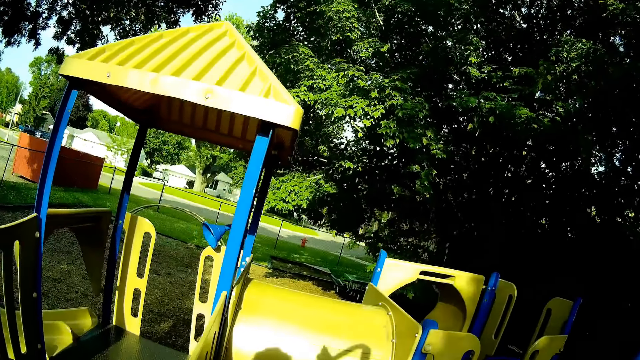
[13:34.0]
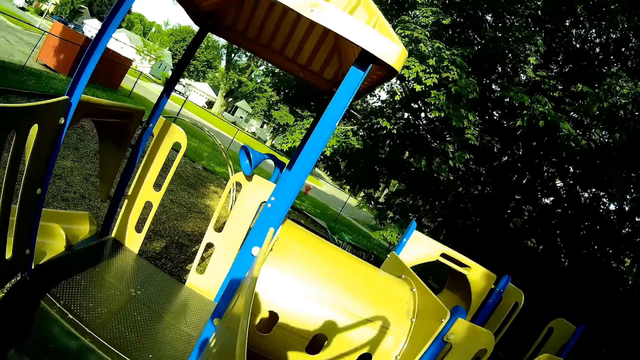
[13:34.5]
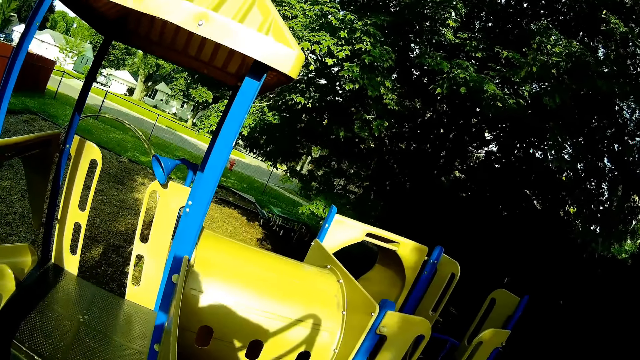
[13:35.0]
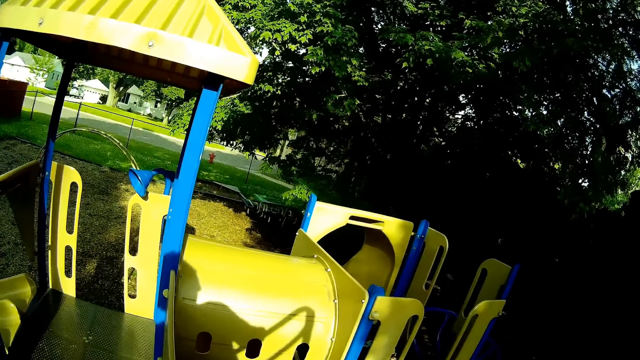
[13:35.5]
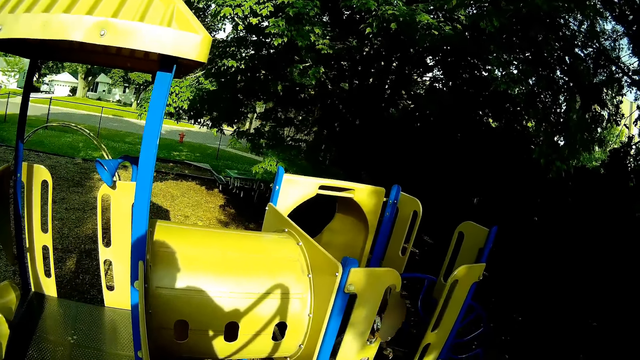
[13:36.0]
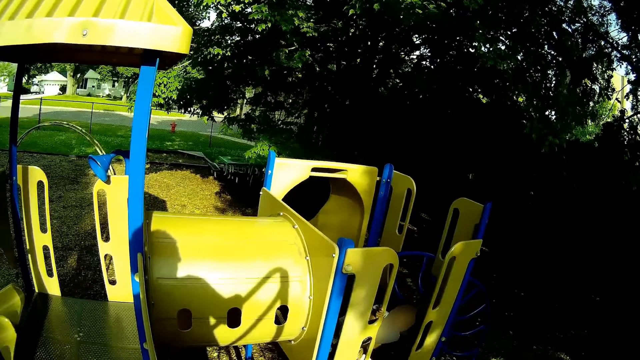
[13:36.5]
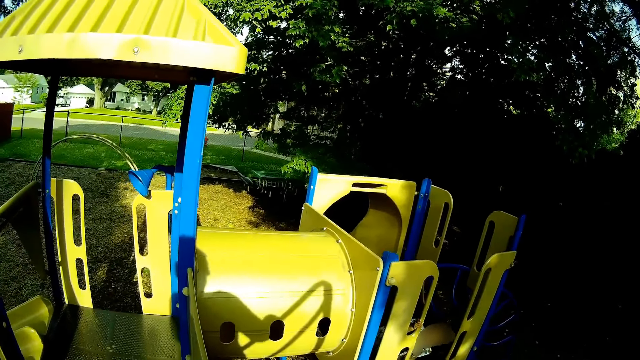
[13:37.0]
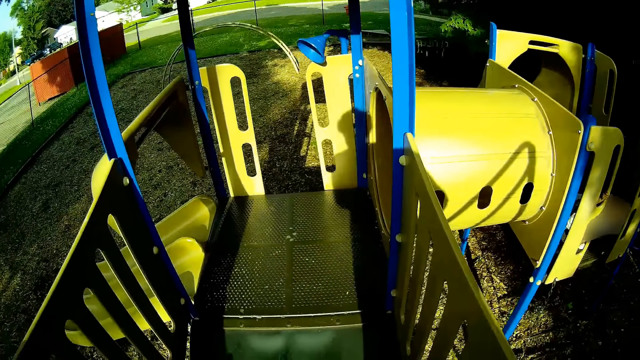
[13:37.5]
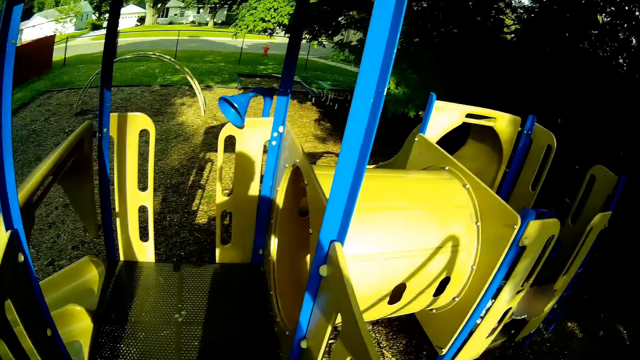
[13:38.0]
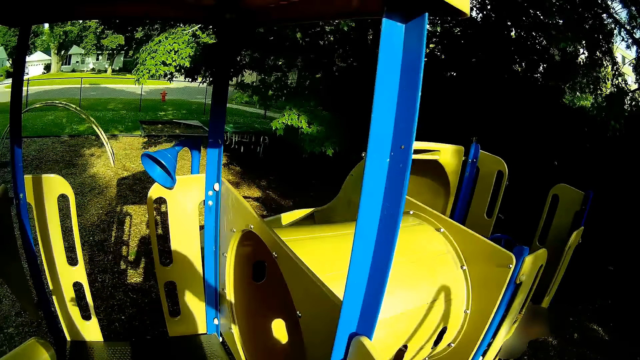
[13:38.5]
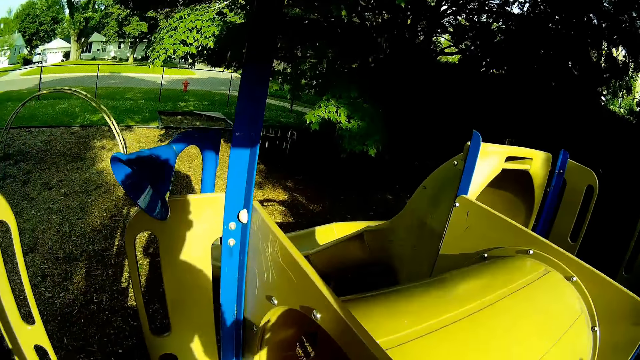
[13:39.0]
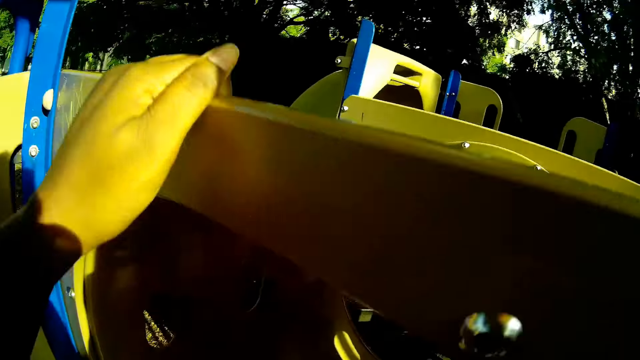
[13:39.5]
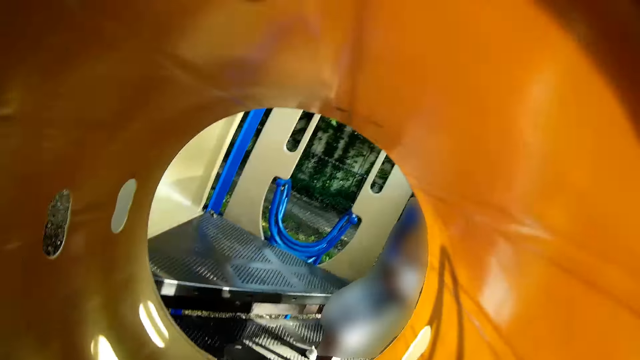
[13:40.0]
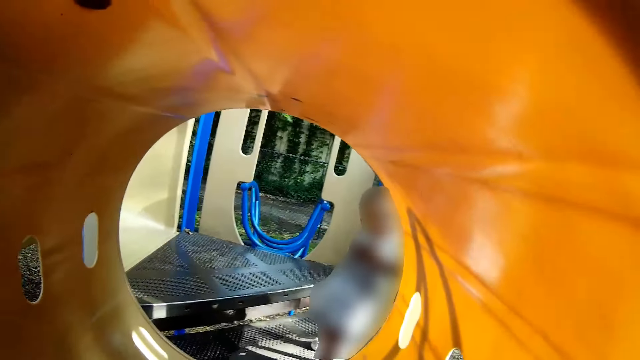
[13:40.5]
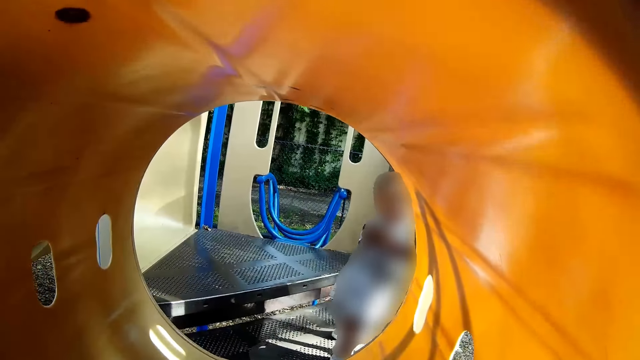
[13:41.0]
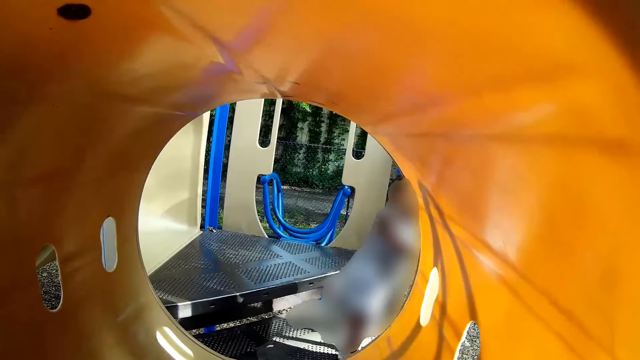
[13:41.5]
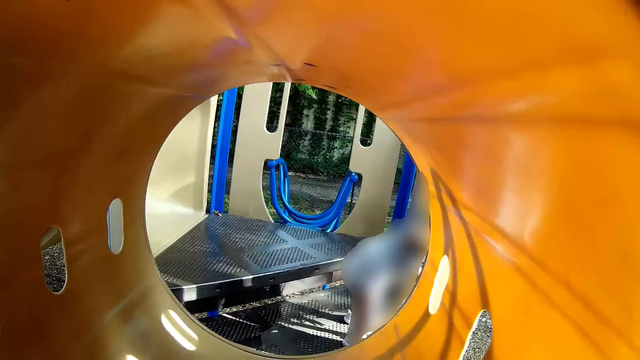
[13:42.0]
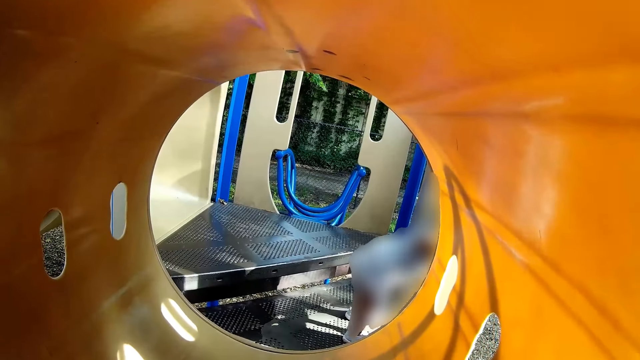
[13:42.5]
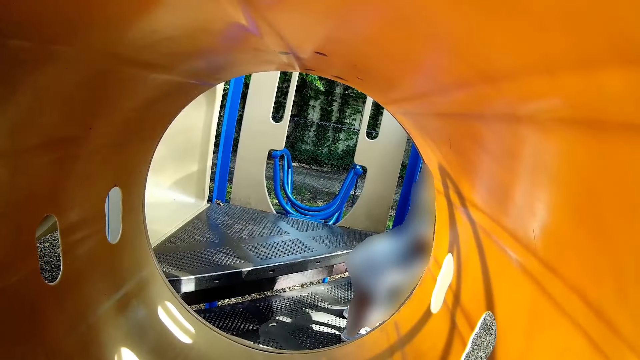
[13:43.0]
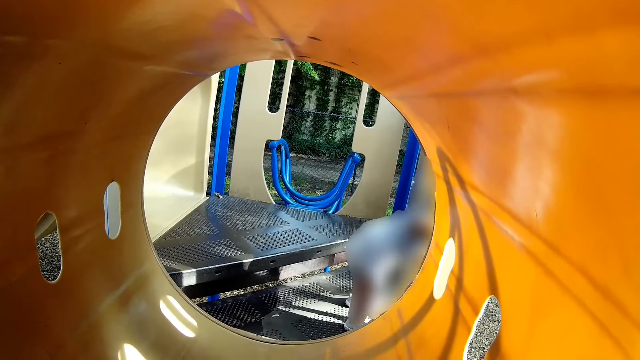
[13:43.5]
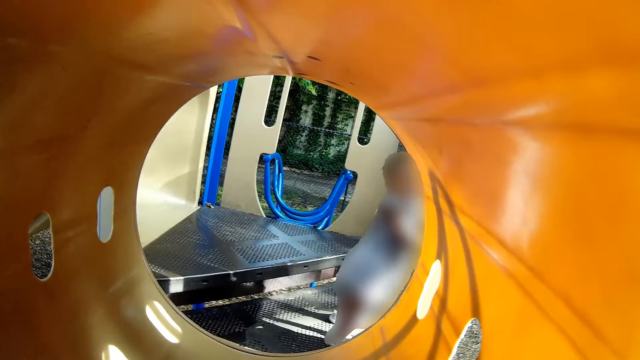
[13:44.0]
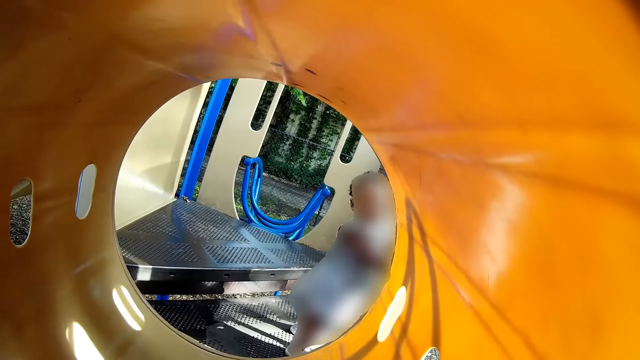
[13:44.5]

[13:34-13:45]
The camera wearer walks around. They crawl into the play hole of the slide. They look at the playing place. A person looks around.

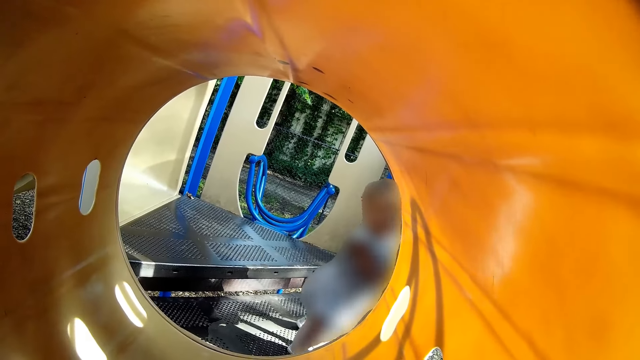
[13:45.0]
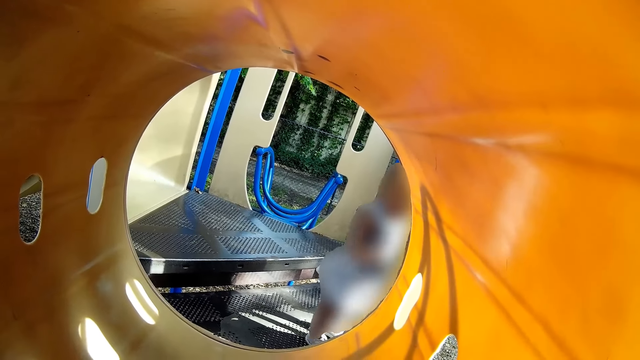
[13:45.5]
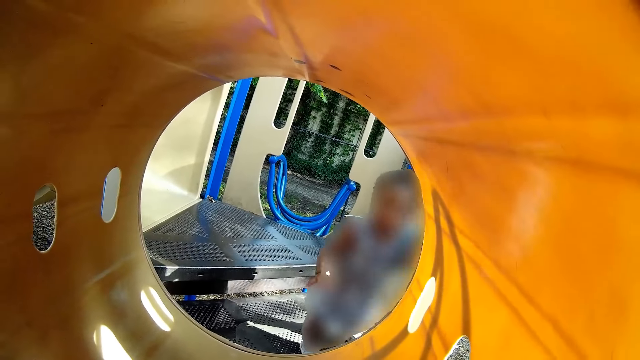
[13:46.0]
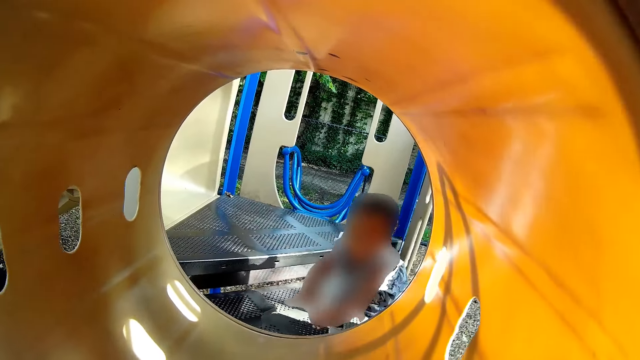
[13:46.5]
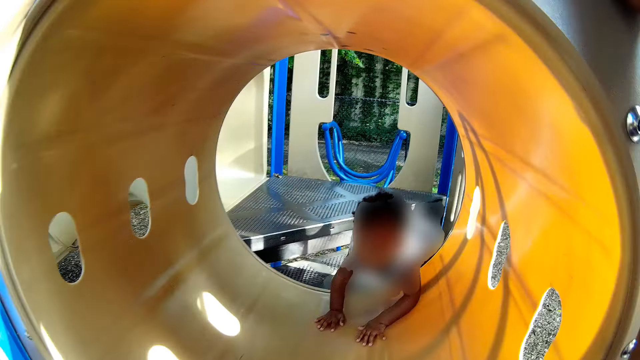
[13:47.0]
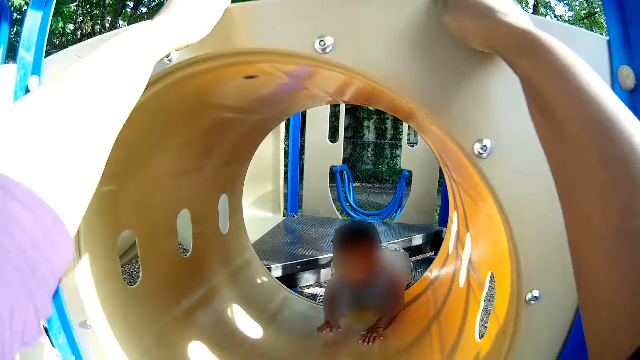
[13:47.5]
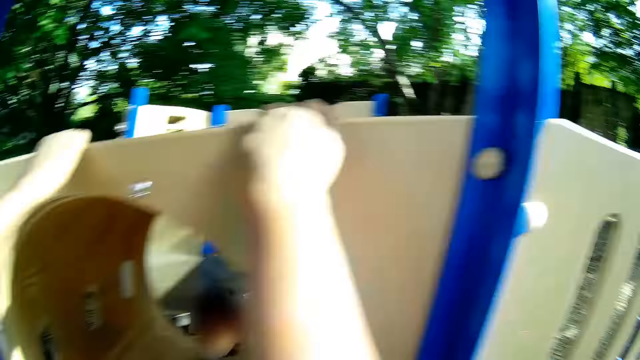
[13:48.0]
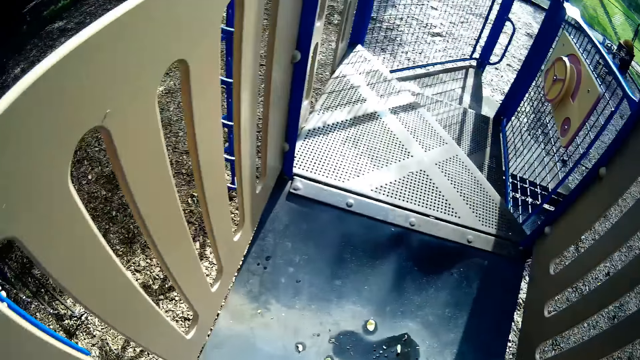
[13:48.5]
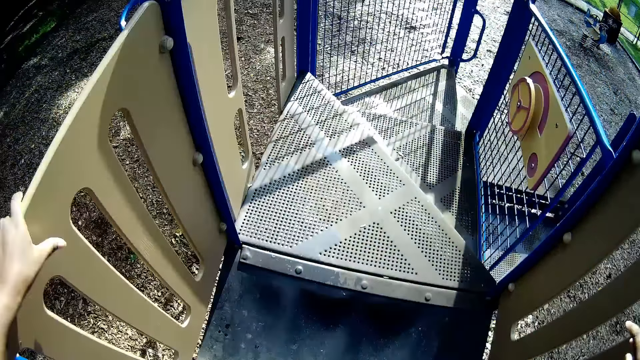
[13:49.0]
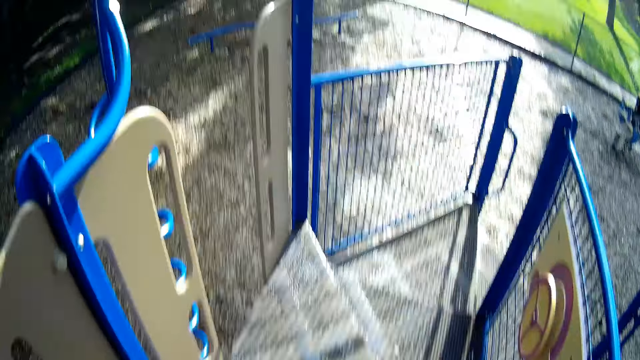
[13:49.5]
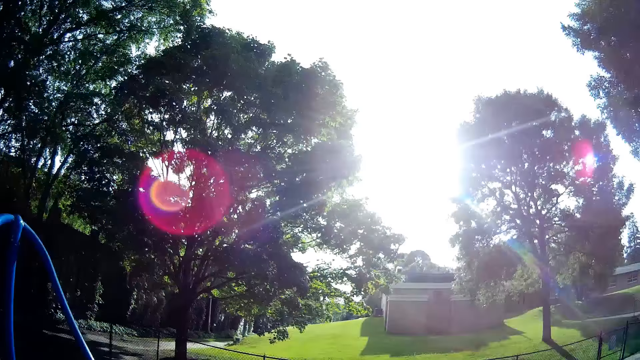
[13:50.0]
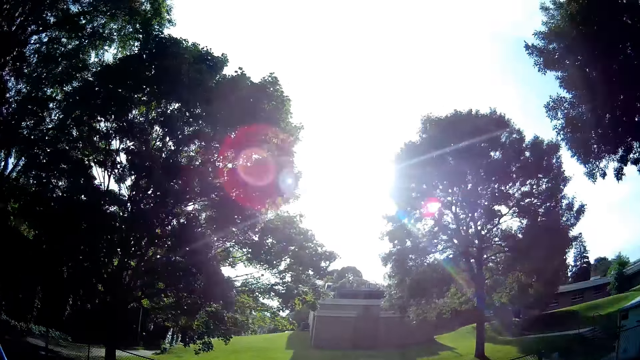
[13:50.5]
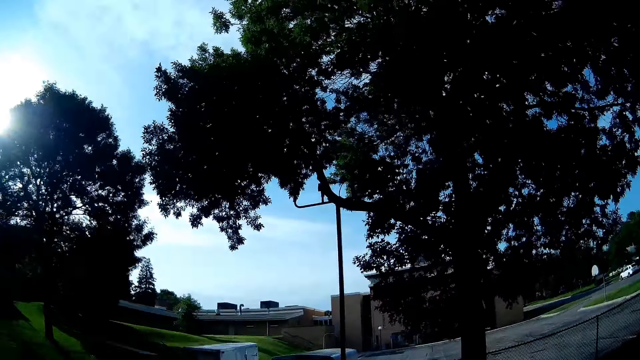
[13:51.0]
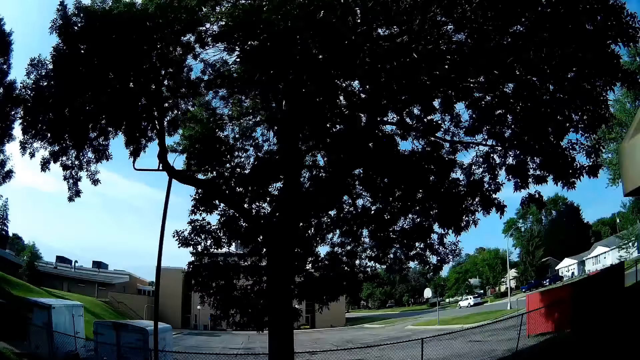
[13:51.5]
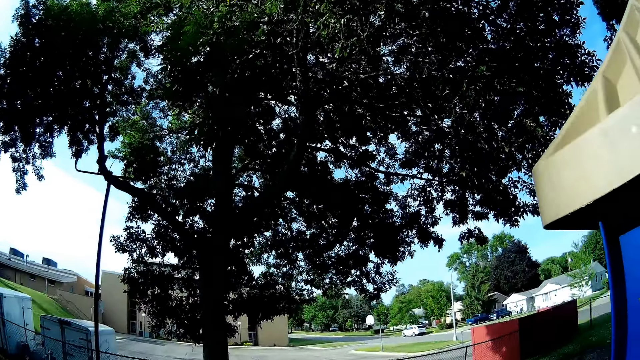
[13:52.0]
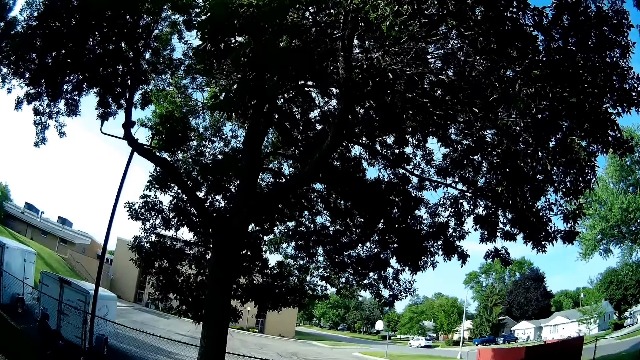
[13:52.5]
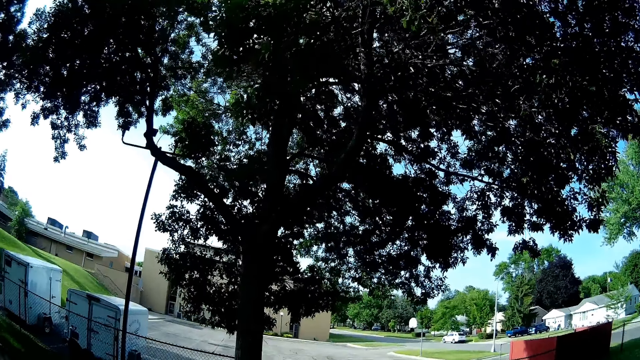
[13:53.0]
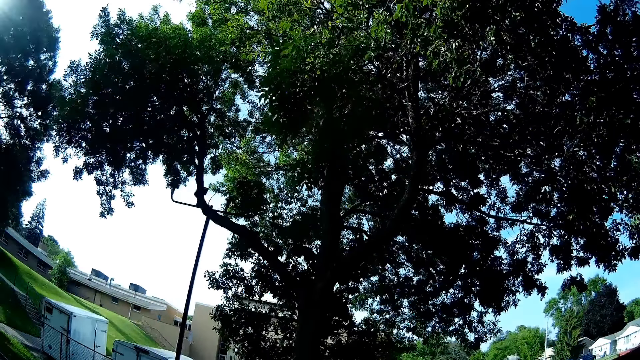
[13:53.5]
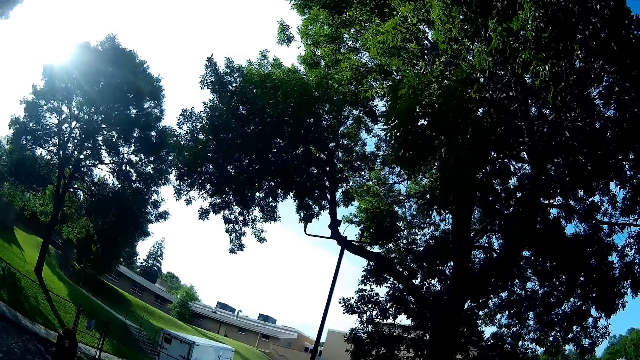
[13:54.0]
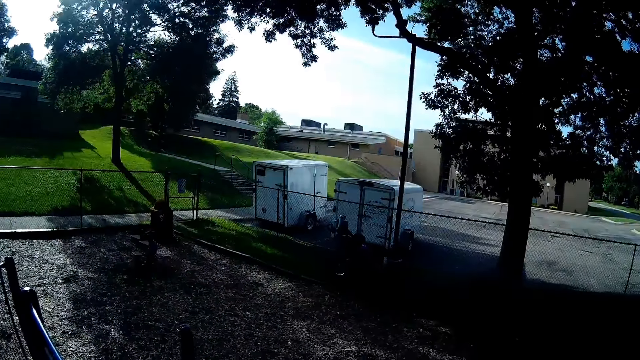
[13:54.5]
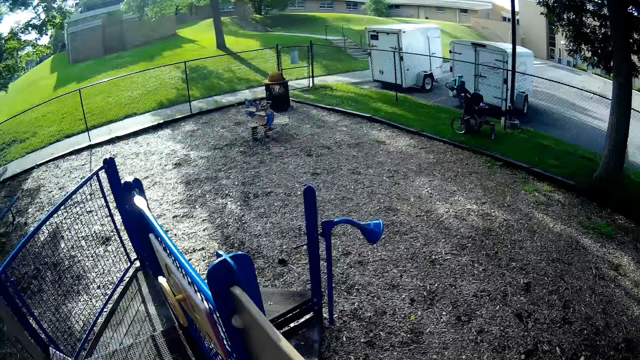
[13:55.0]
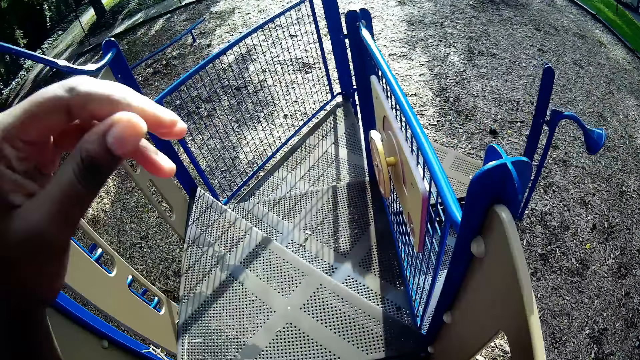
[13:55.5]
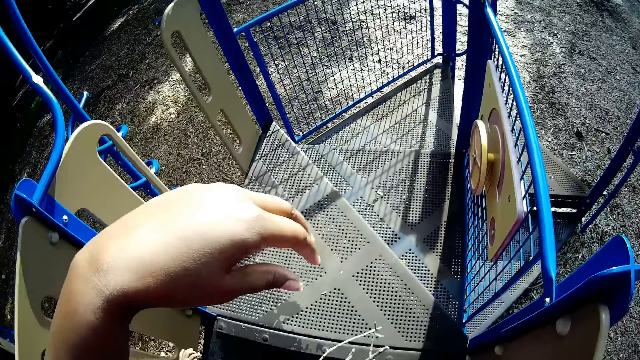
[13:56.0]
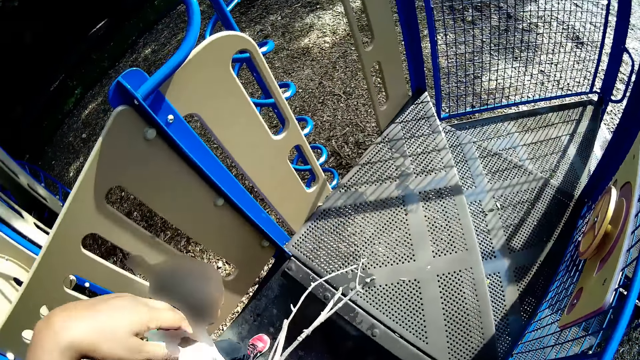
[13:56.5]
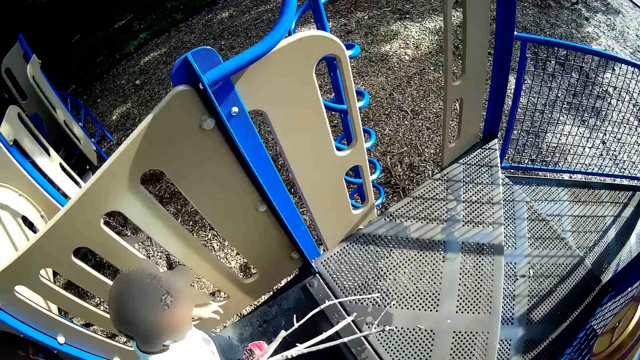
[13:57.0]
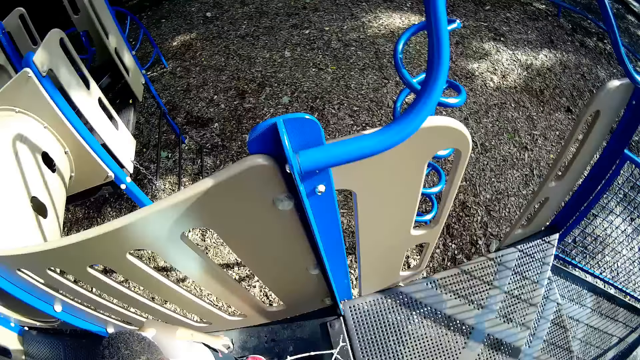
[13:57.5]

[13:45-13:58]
A child crawls through the tunnel with her hands. The child walks to the tunnel. The camera wearer holds the slide walls with her hands. She walks around.
